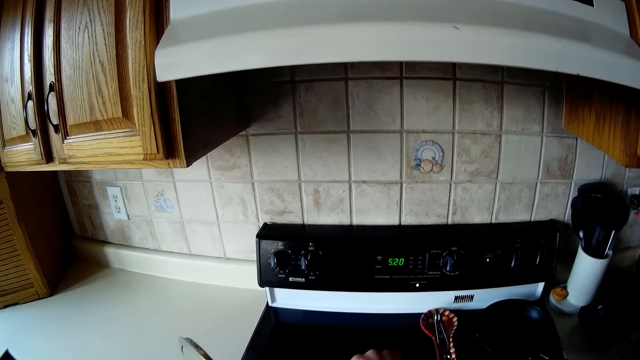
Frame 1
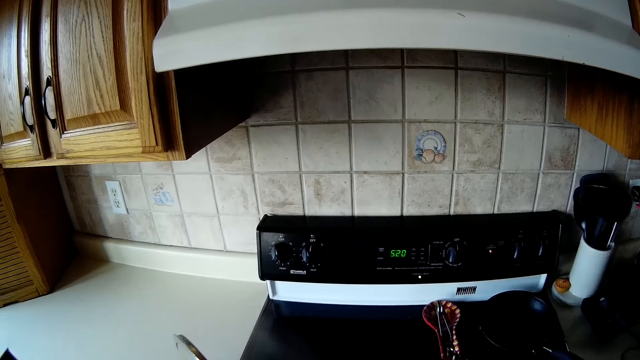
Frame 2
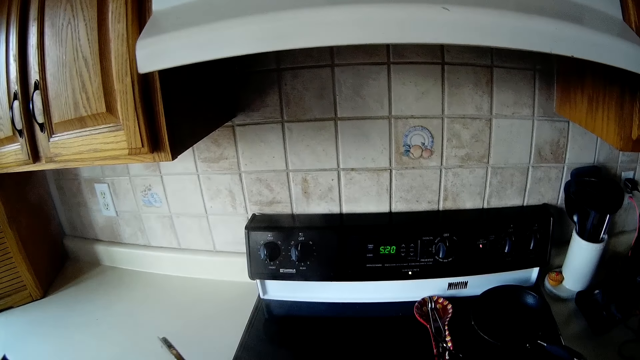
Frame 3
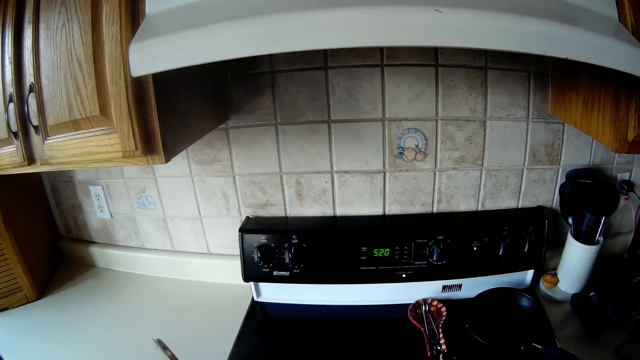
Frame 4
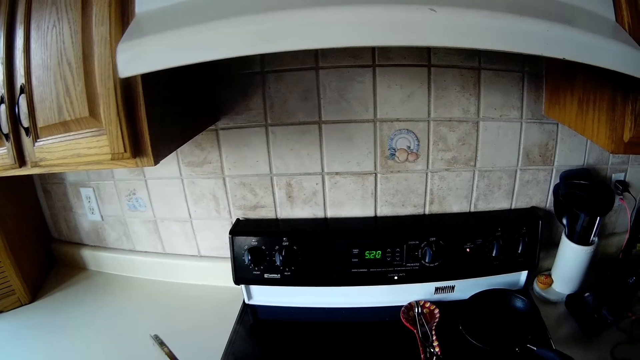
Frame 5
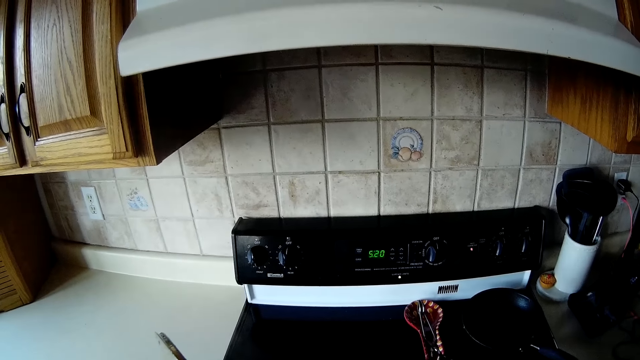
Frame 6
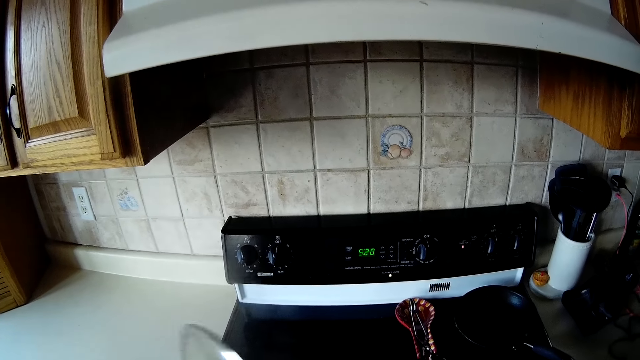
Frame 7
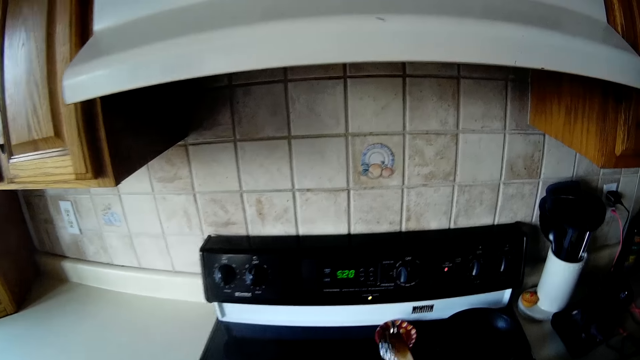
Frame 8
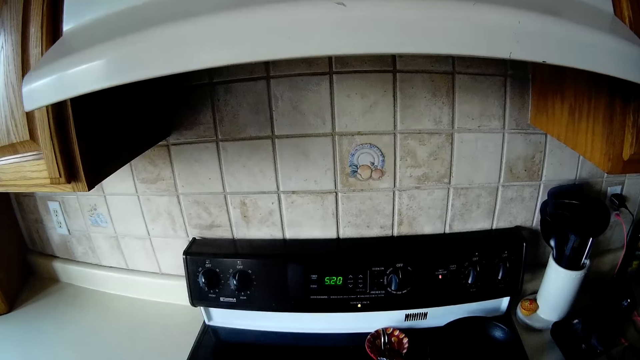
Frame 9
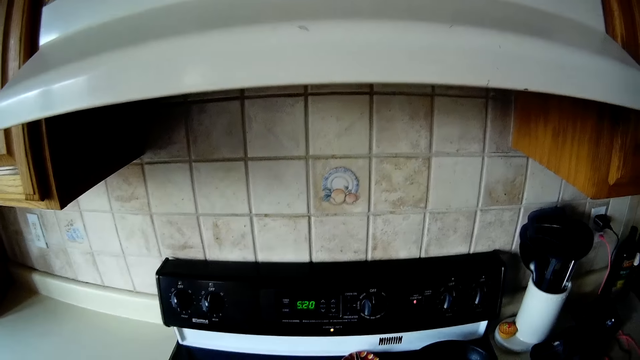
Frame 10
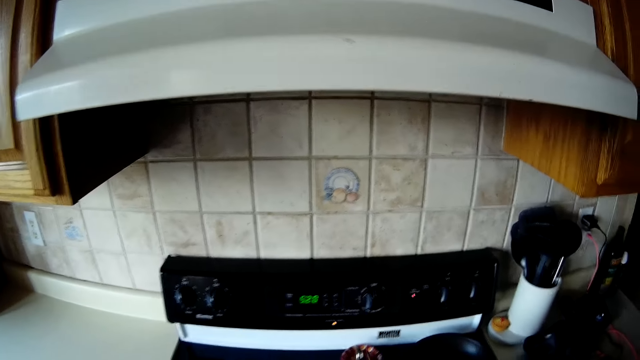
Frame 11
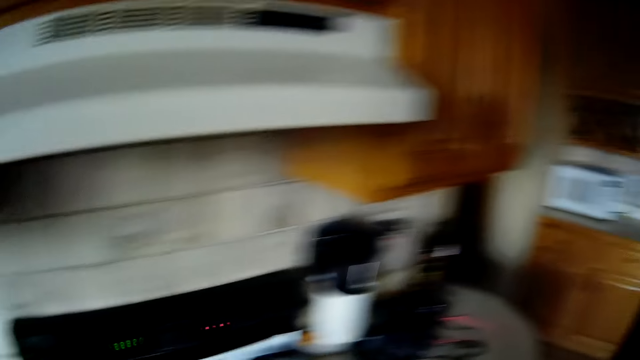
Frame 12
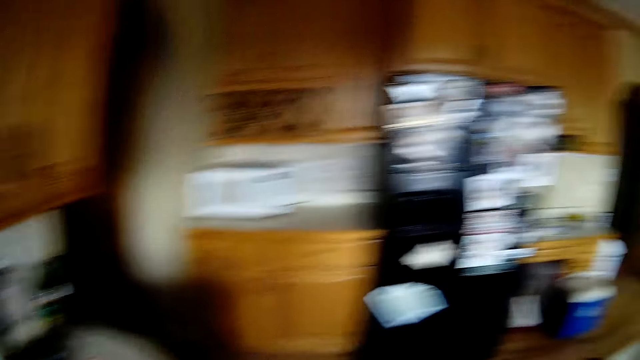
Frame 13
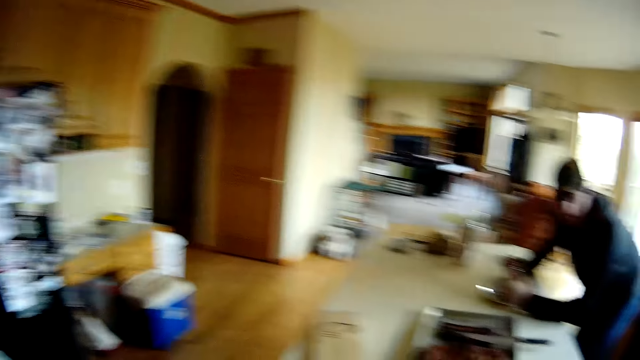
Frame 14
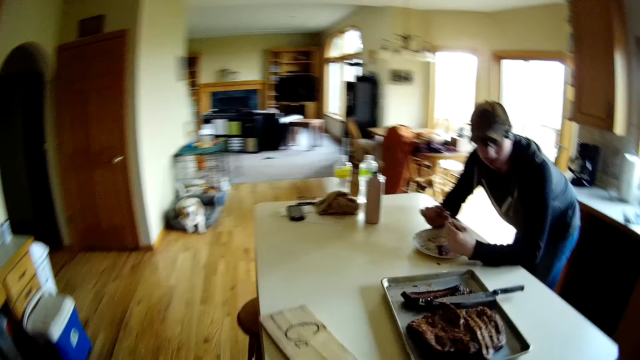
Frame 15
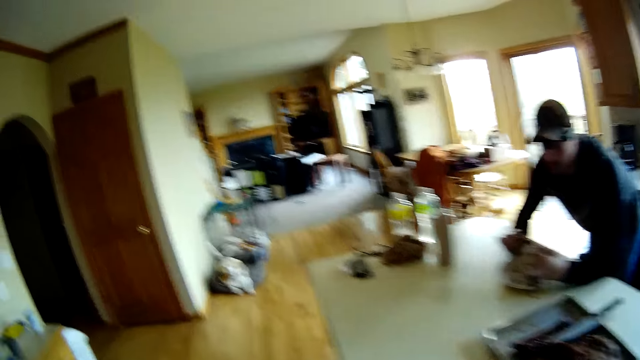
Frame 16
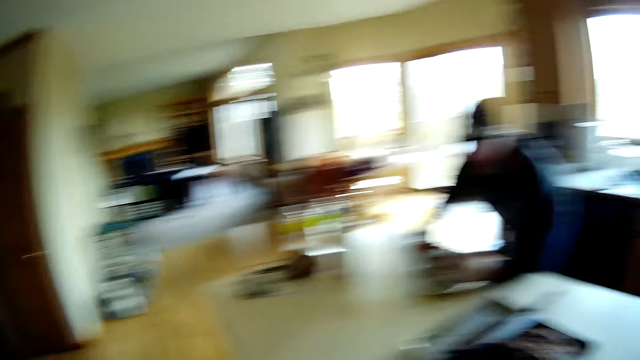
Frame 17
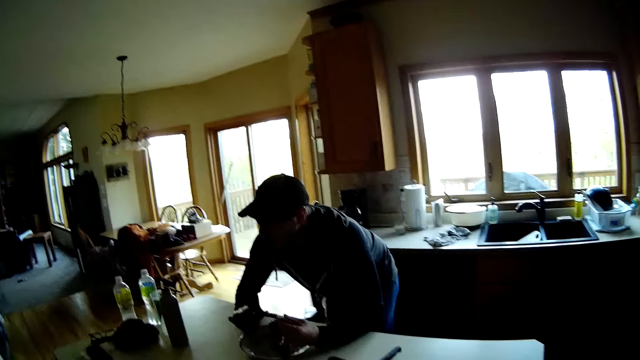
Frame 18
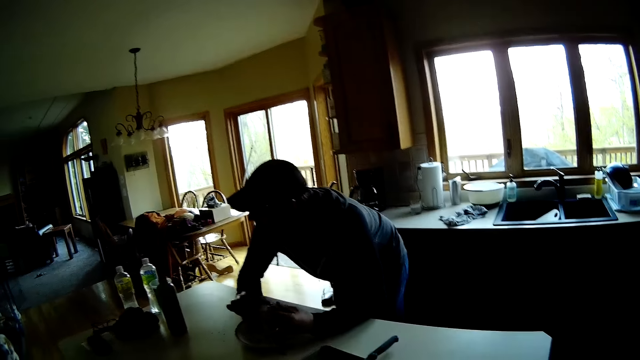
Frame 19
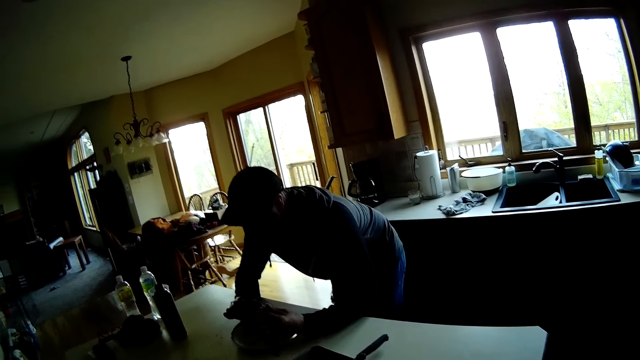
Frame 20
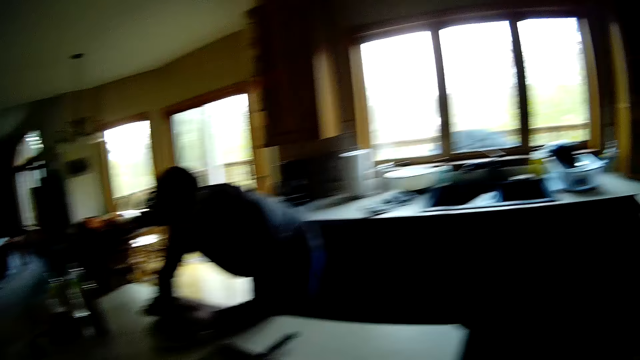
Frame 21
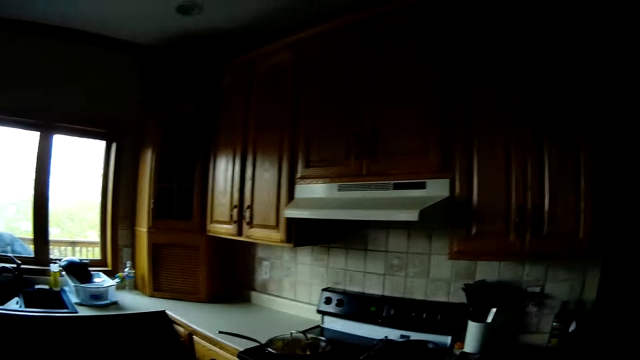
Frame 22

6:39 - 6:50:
The camera wearer covers the pan with the lid in her left hand. She puts the wooden spoon on the saucepan. She interacts with a man. The man holds meat in his hands.

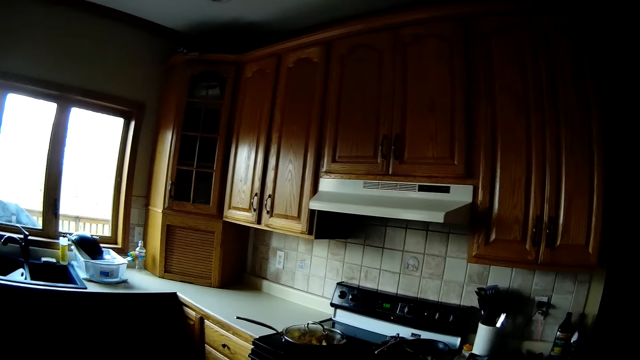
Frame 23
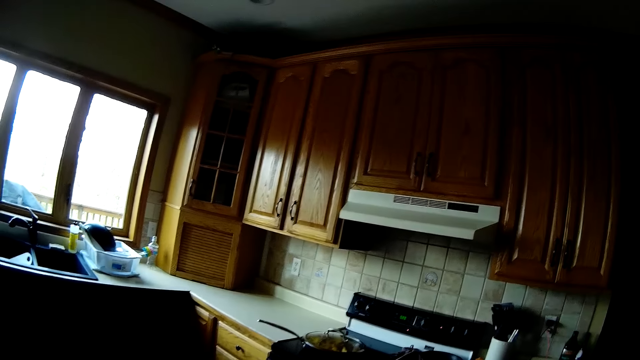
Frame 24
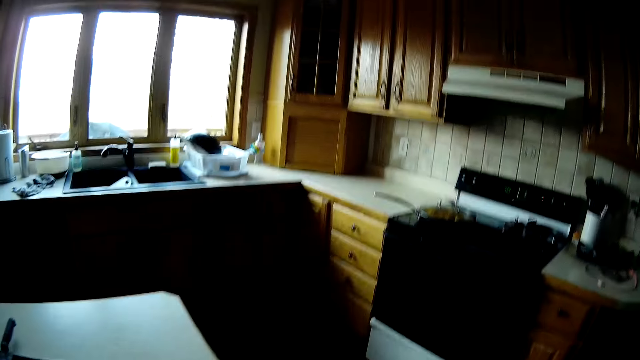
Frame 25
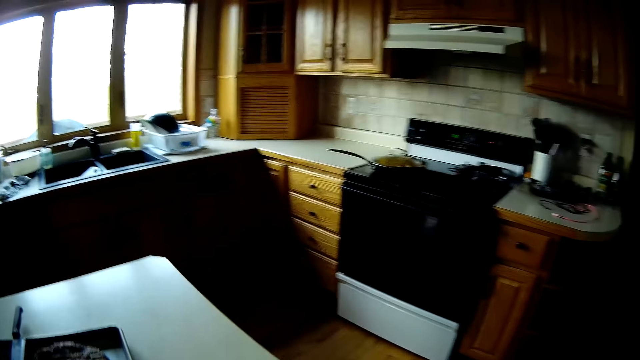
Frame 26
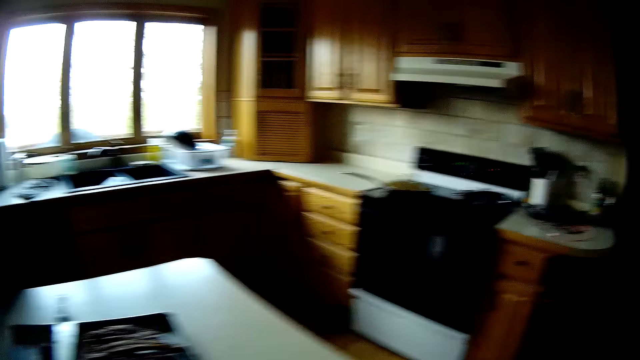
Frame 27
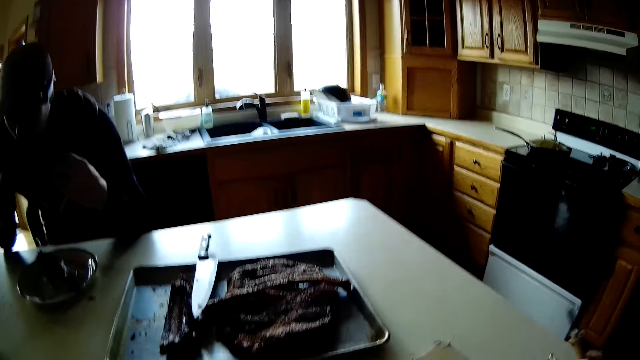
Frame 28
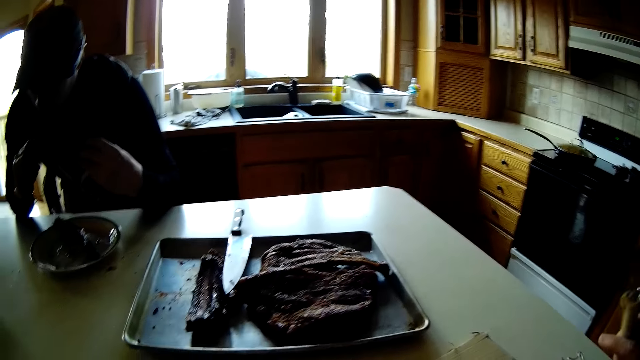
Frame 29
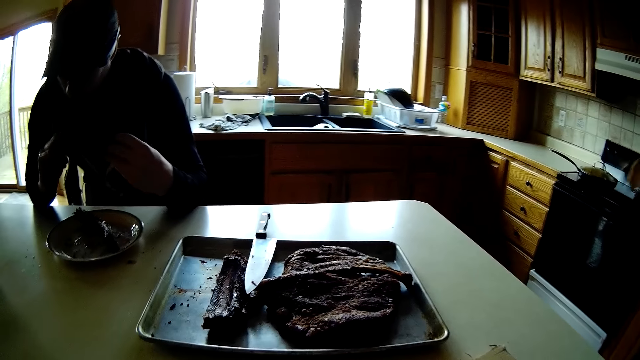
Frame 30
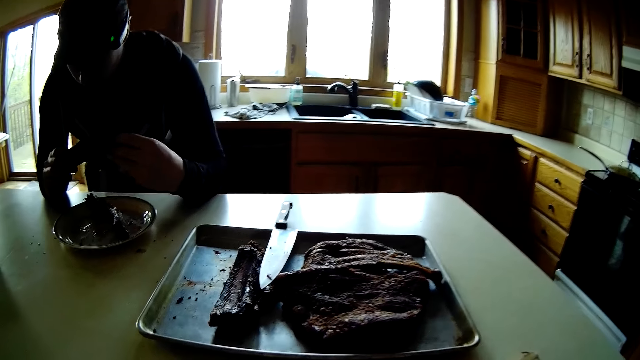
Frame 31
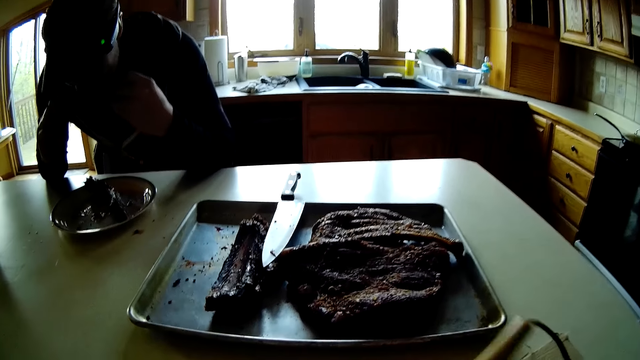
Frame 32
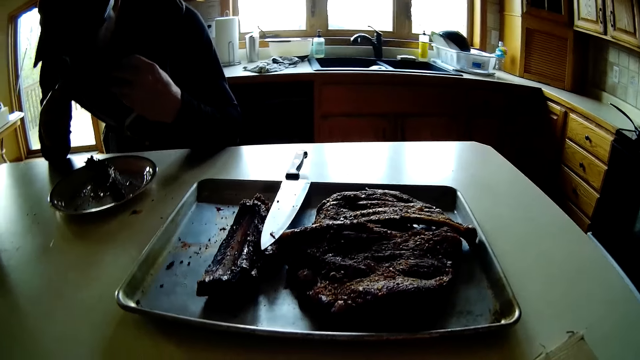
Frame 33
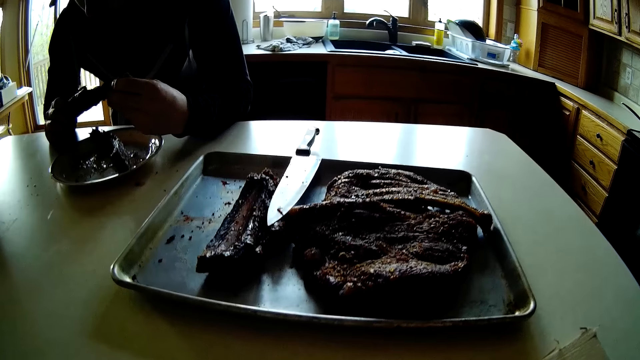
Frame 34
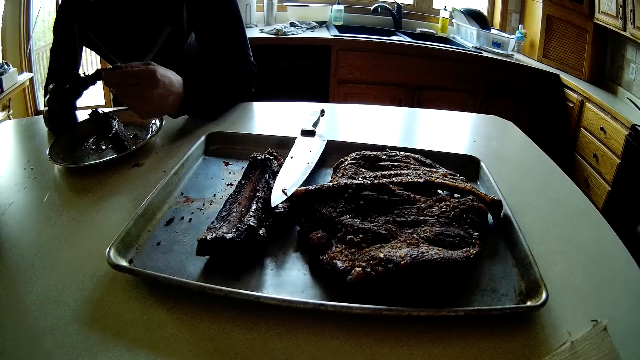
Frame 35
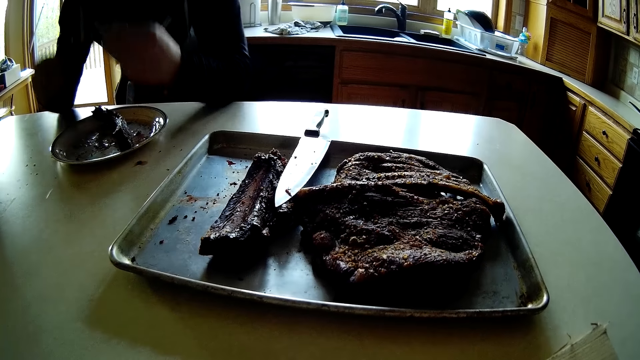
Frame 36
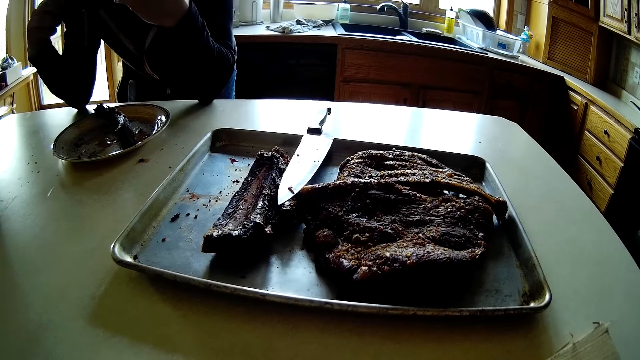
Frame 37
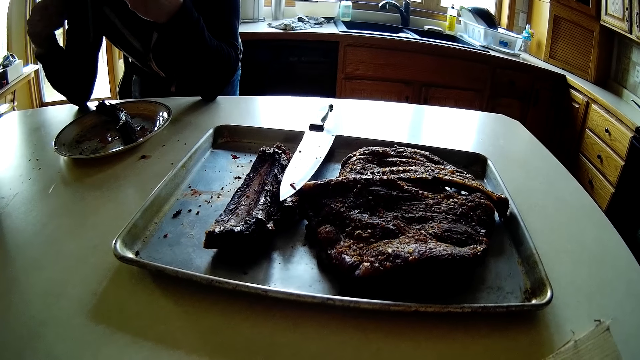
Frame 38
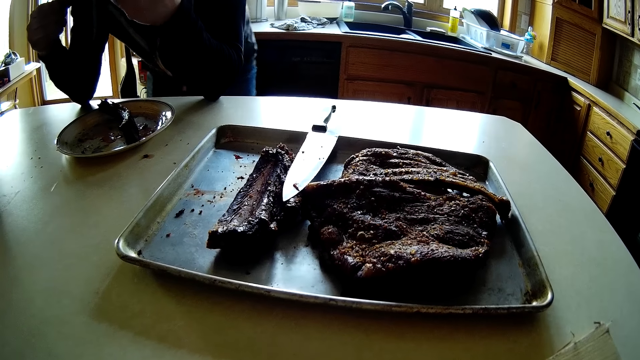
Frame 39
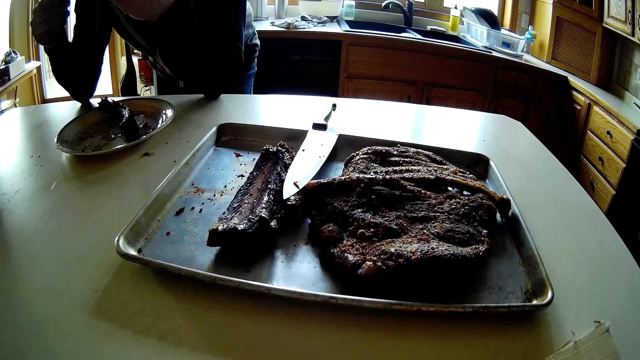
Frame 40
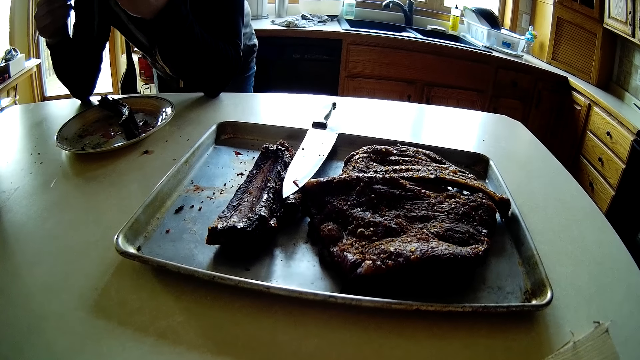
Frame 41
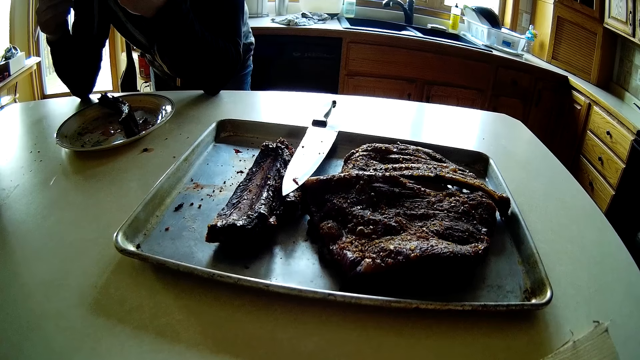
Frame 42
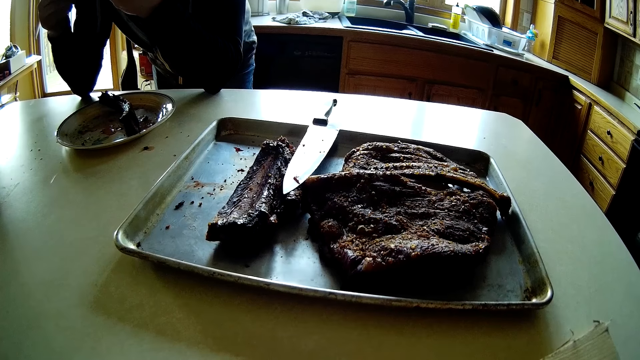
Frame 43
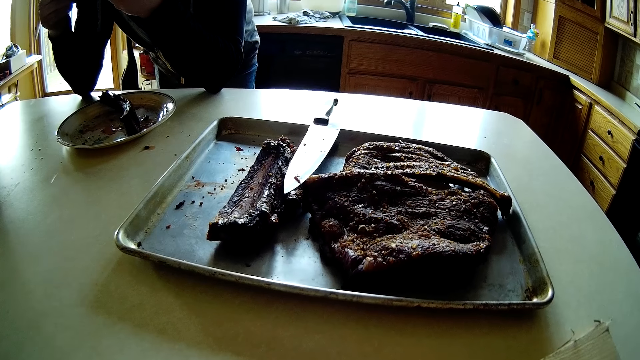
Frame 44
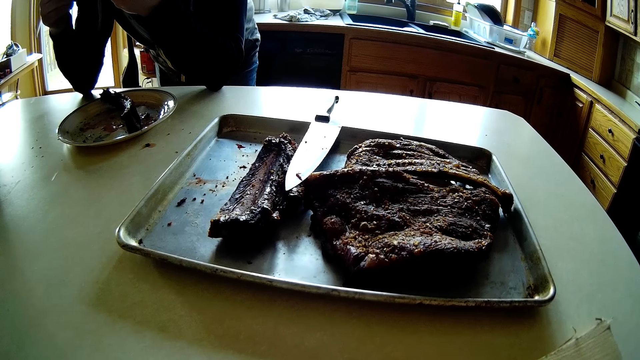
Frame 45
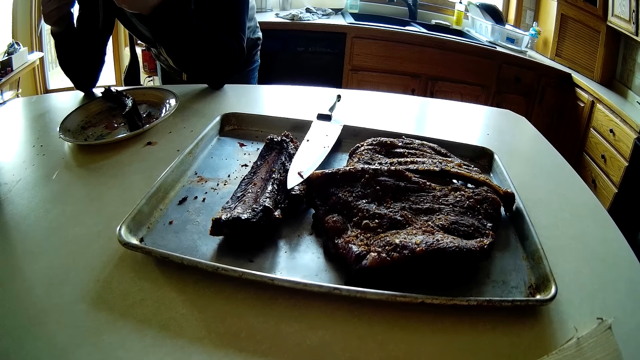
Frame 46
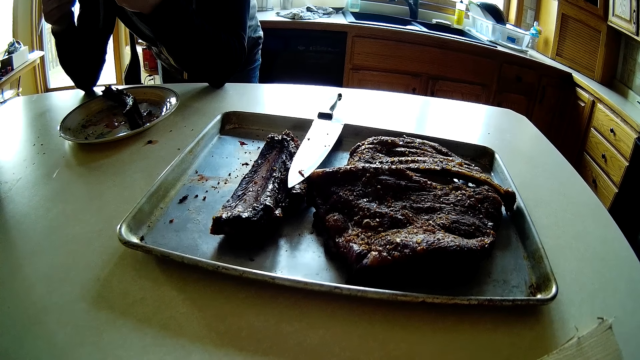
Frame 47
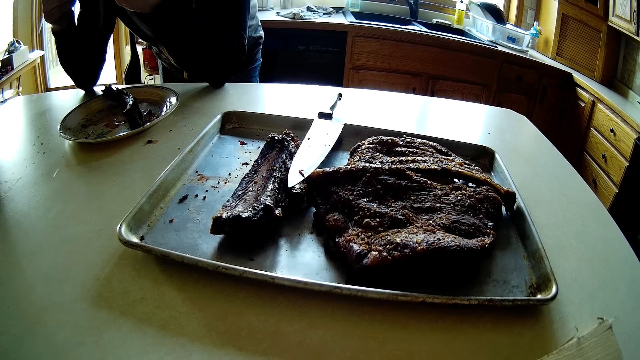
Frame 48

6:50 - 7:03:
The man eats the steak in both hands. The camera wearer picks up the pyrography pen from the kitchen counter with her right hand. She holds the solder gun. The man holds the meat in his hands. The man eats the meat.
